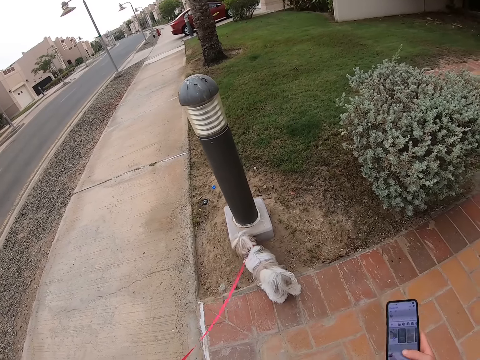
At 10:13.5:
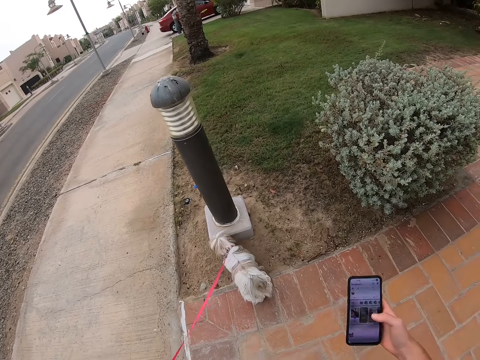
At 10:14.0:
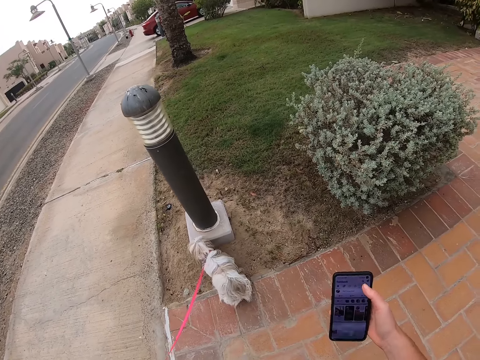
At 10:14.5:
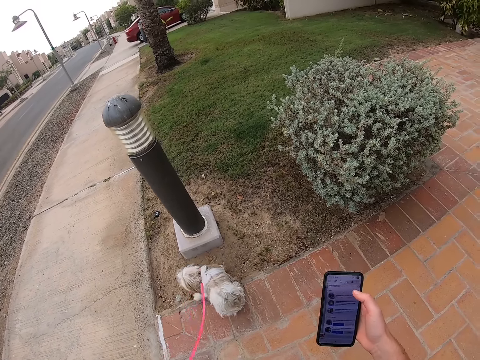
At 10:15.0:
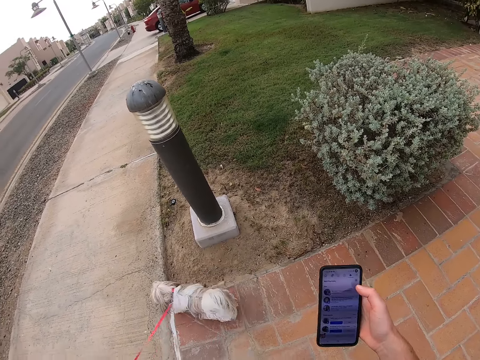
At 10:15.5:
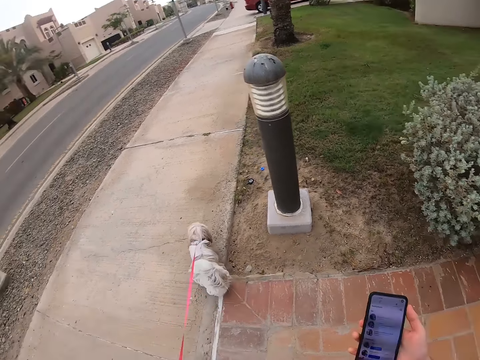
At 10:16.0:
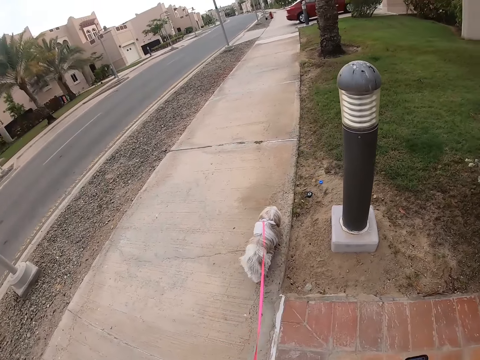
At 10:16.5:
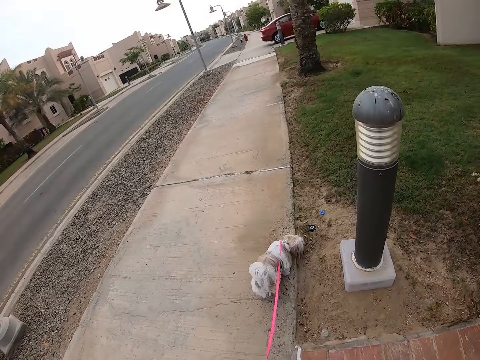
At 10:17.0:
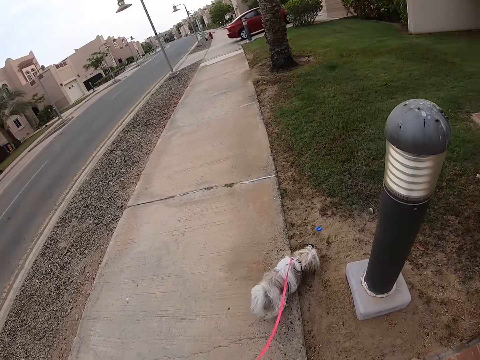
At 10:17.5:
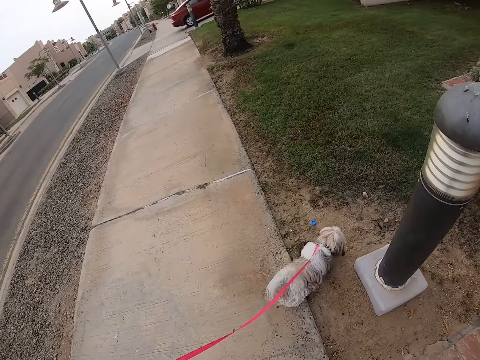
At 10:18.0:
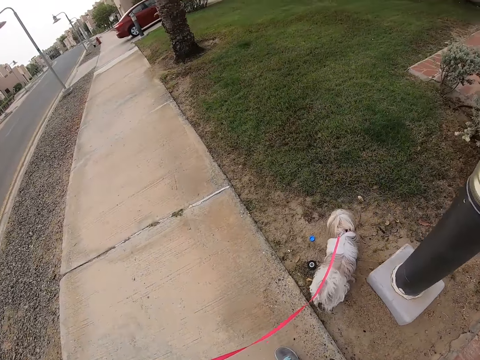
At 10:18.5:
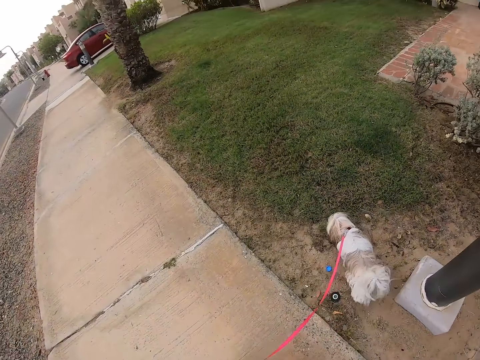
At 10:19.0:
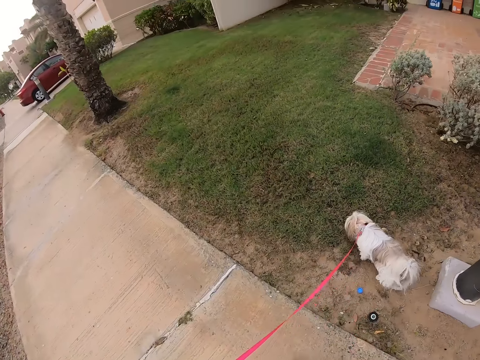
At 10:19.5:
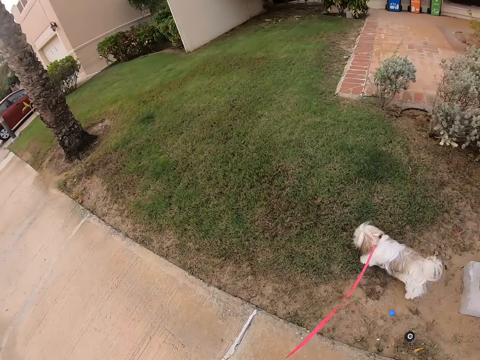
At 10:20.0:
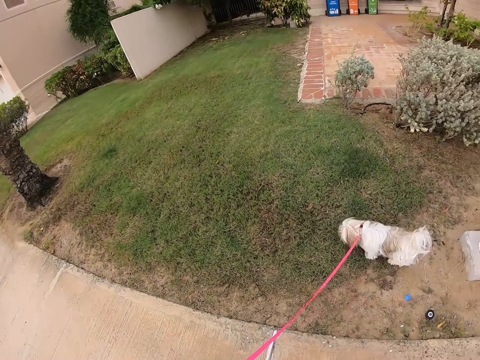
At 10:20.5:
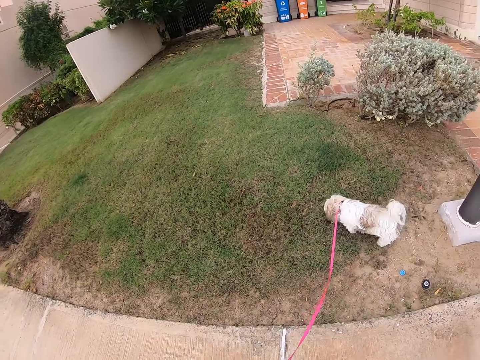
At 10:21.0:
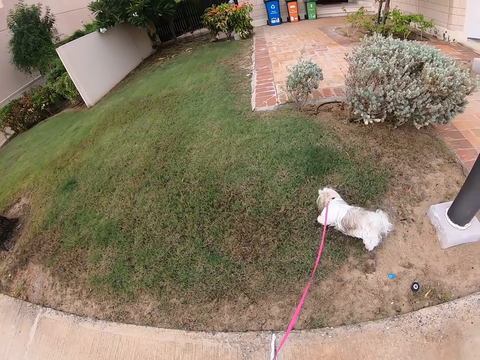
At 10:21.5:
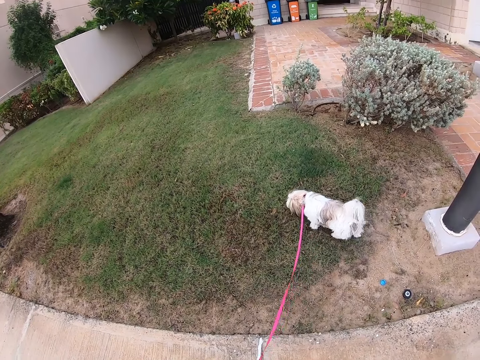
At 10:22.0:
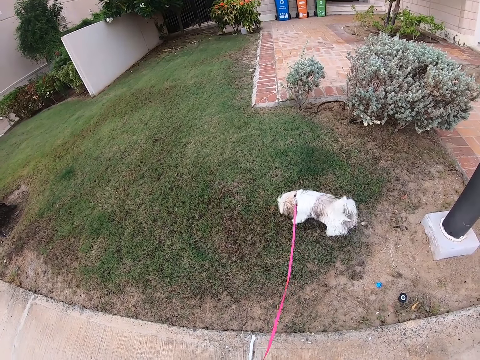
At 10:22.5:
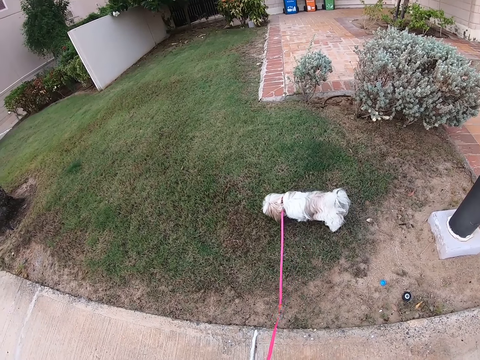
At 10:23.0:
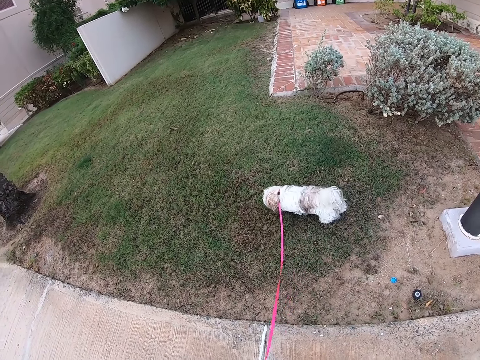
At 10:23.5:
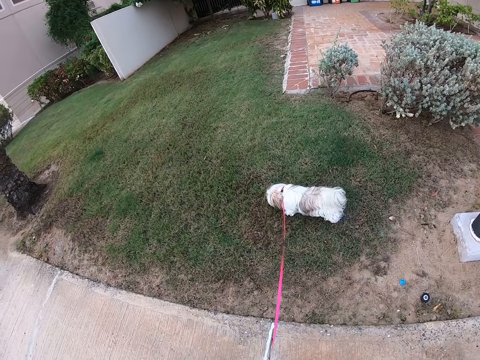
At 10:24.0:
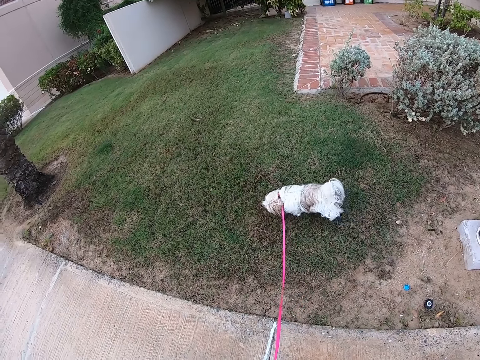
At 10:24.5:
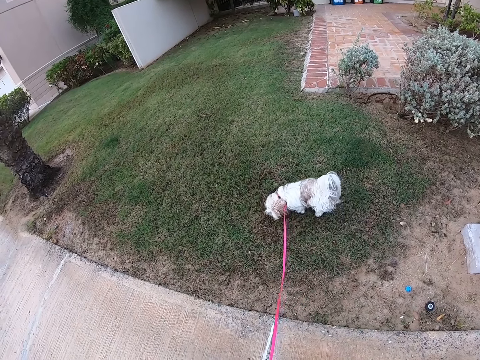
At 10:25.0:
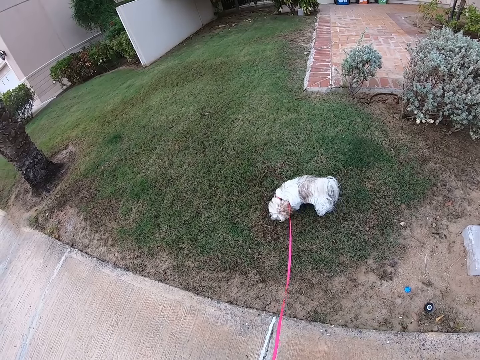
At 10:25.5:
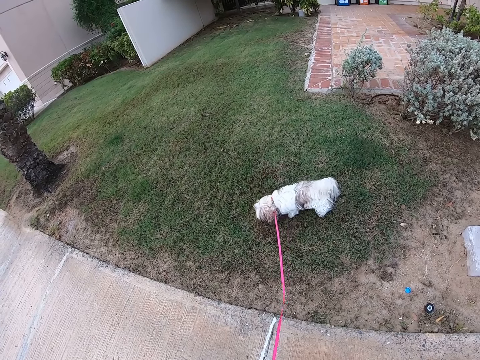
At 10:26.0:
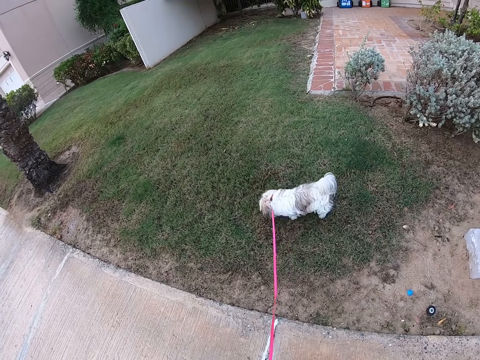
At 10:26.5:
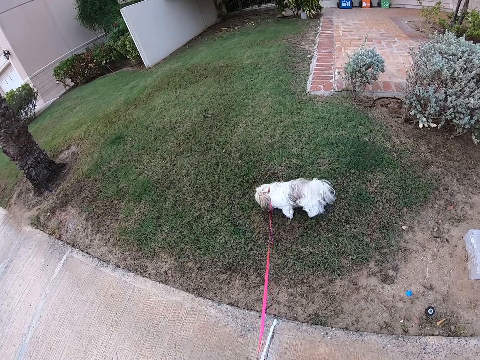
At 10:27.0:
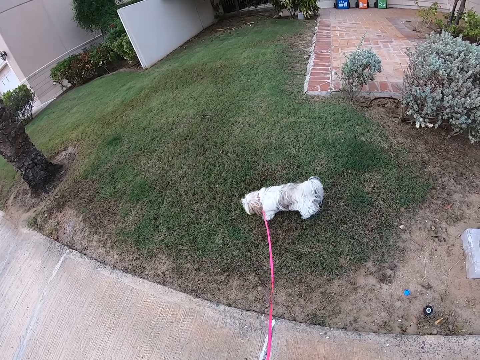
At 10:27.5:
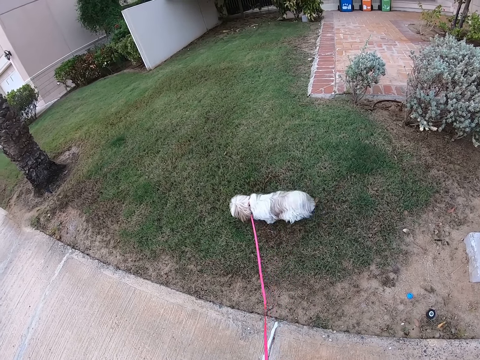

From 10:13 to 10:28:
The camera wearer moves ahead with the pet dog. They stop with the pet dog. They look around.

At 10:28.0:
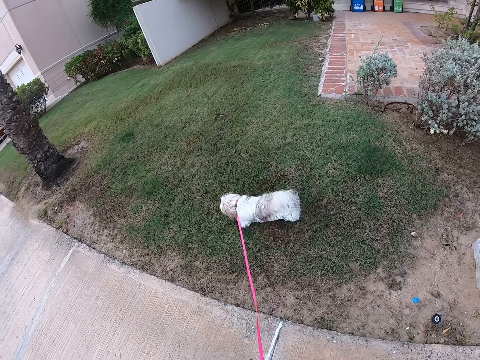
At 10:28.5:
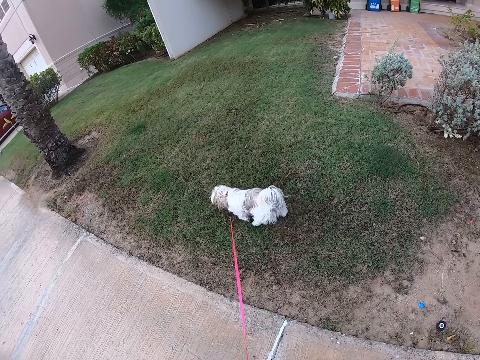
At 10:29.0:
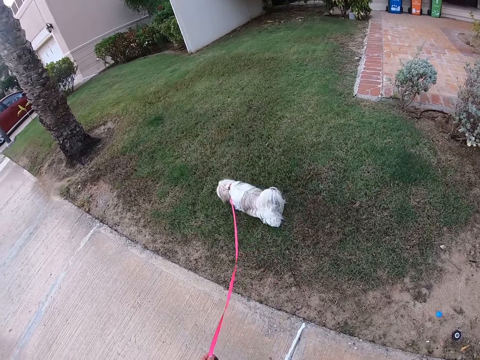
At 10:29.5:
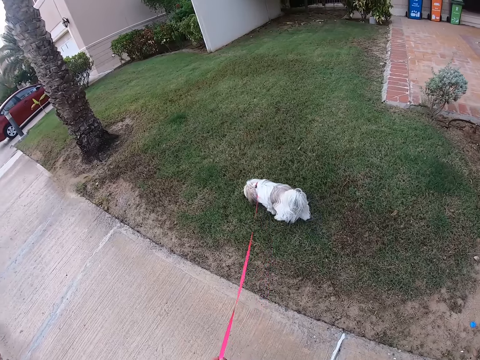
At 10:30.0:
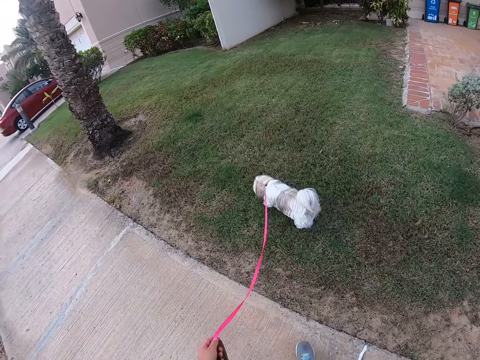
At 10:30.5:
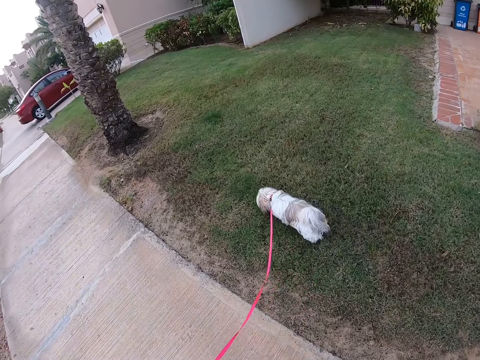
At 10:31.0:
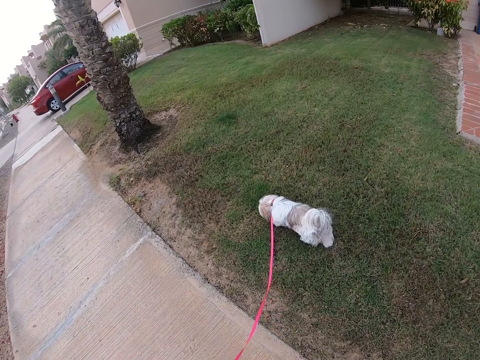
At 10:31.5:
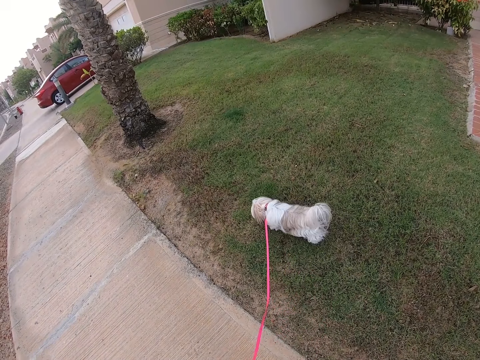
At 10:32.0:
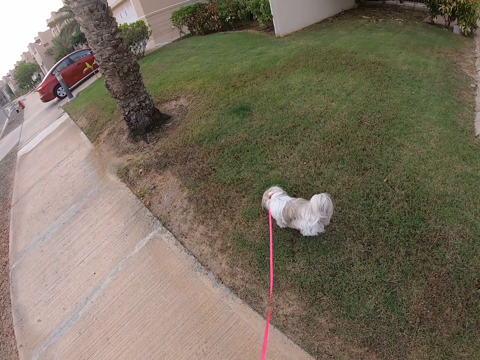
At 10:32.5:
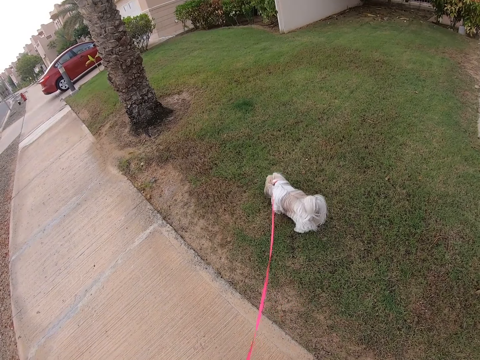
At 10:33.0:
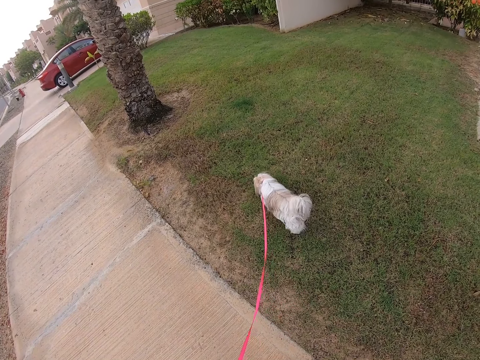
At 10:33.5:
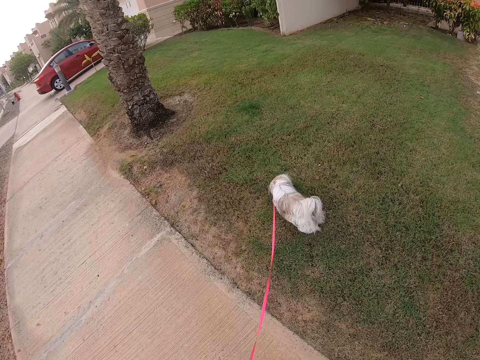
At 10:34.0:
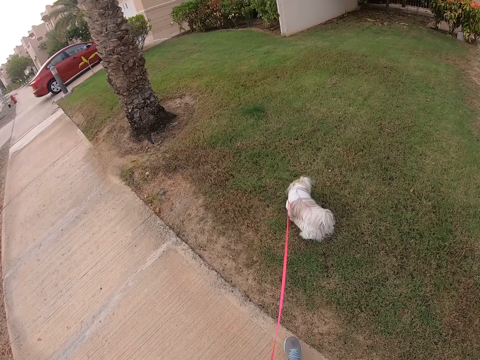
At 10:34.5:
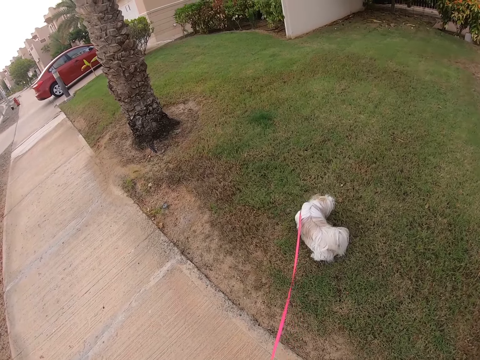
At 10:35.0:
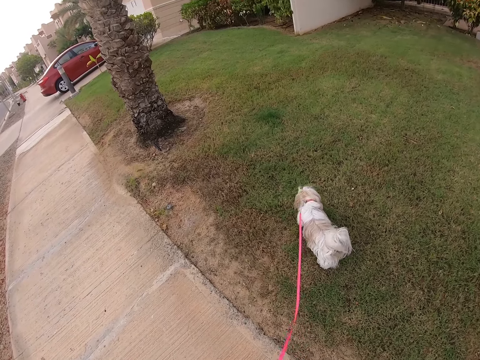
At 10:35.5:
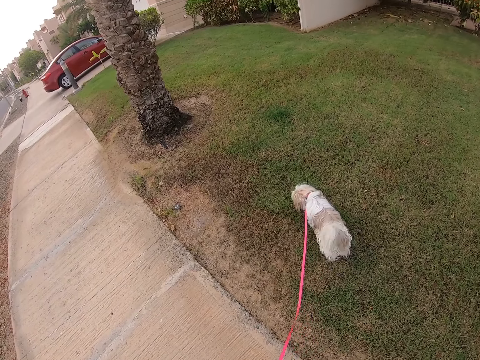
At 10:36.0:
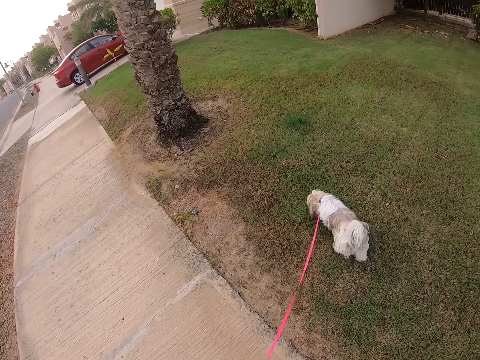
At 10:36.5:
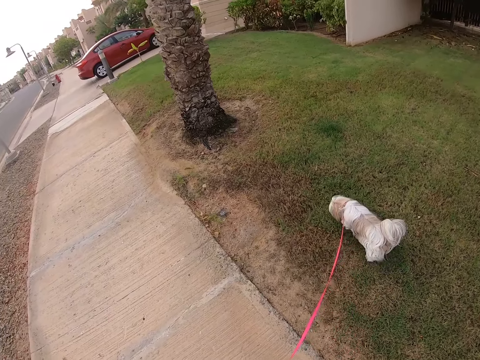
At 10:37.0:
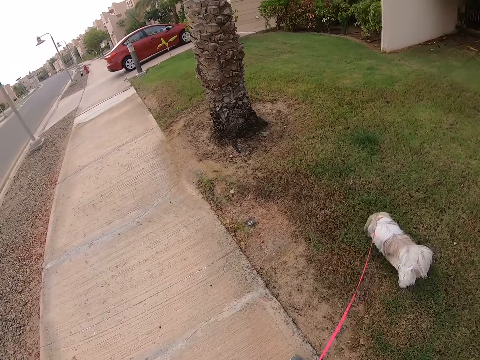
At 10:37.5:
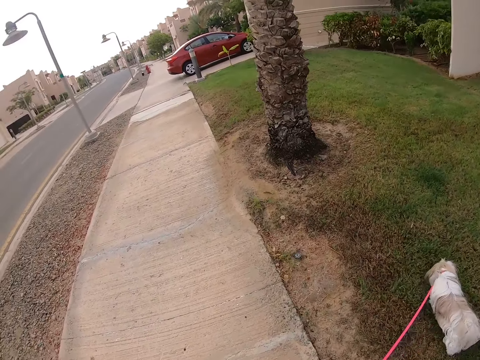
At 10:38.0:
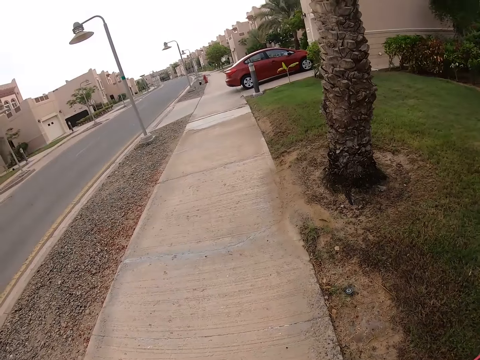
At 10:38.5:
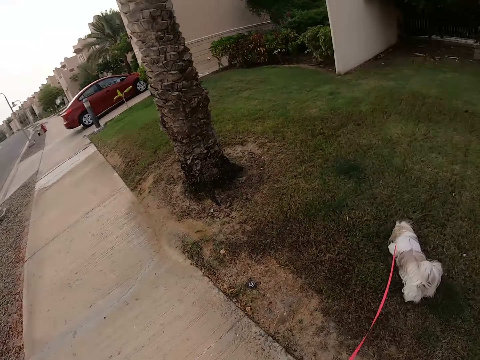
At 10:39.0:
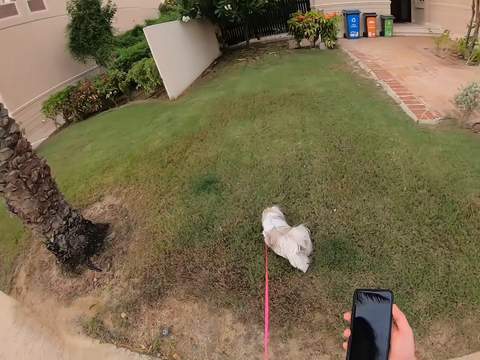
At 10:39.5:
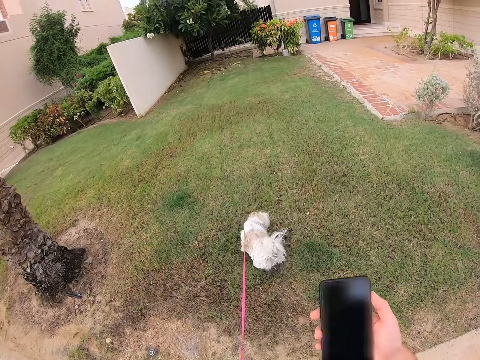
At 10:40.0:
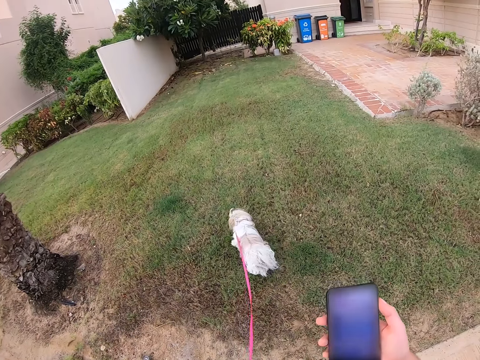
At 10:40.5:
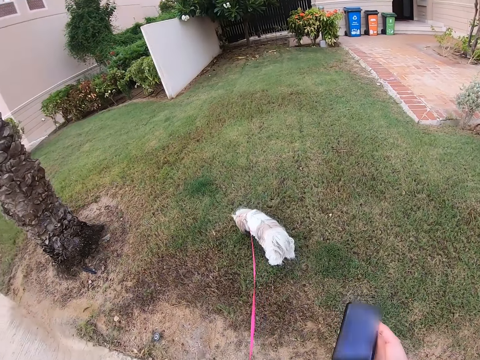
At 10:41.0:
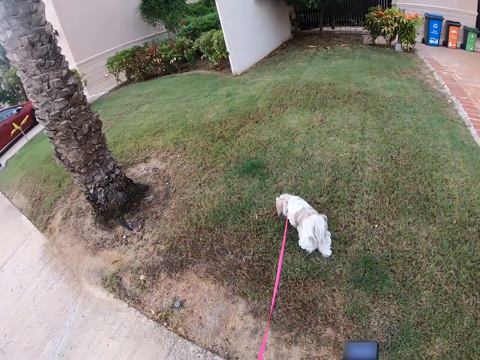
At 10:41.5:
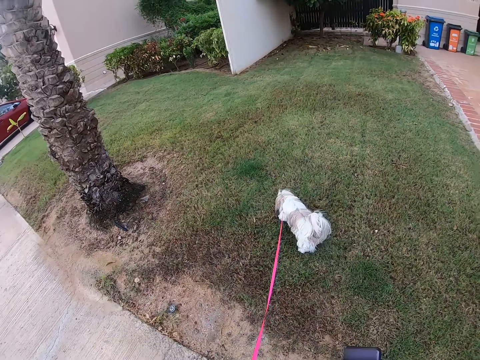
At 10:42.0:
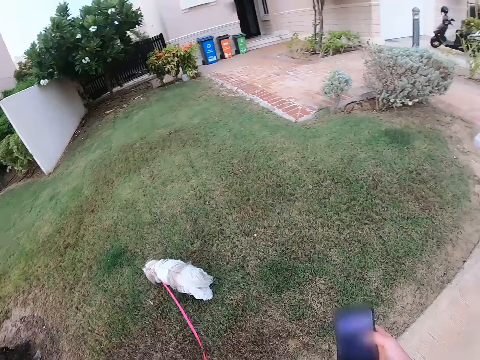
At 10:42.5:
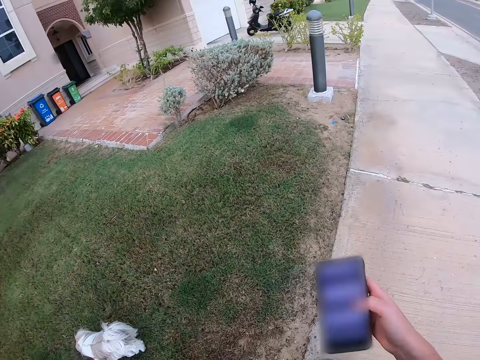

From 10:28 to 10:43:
The camera wearer moves ahead with the pet dog. He holds the phone with his right hand. He uses the phone.
